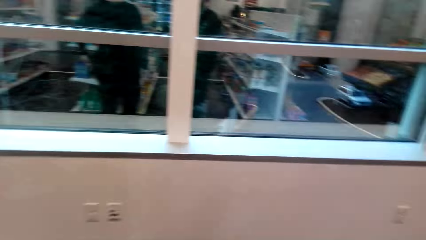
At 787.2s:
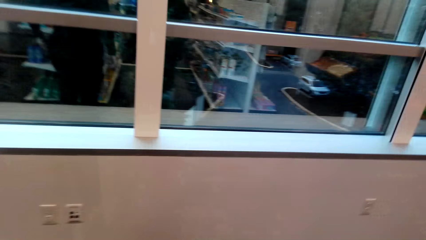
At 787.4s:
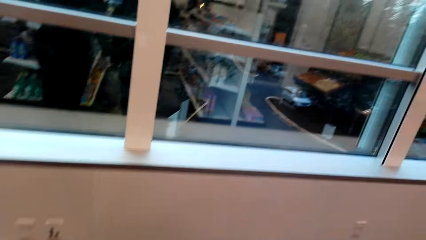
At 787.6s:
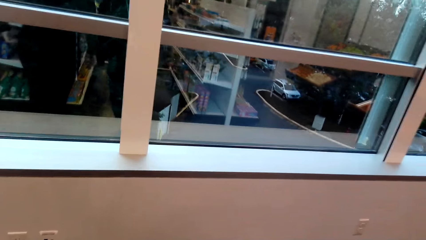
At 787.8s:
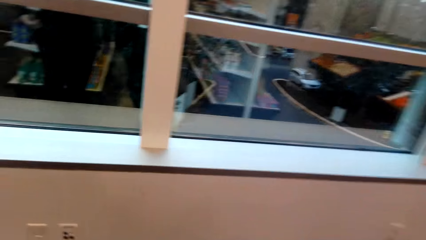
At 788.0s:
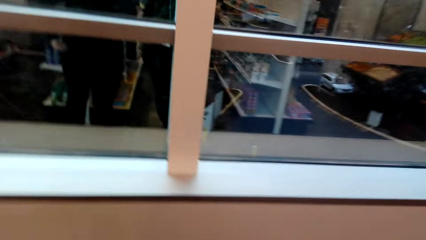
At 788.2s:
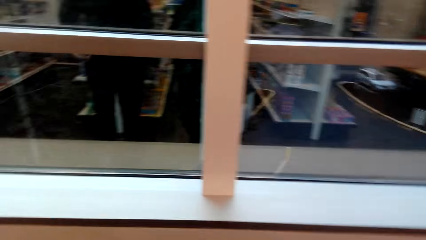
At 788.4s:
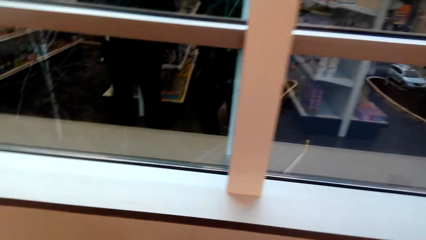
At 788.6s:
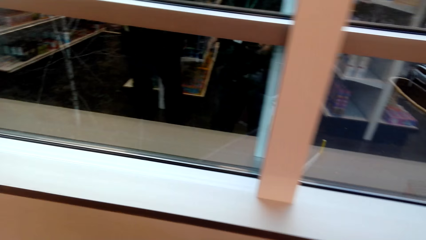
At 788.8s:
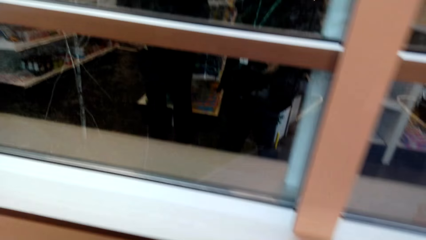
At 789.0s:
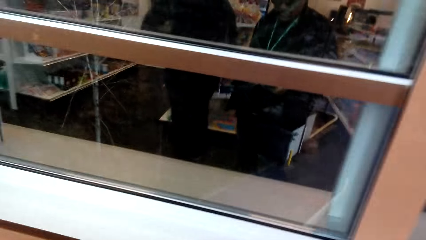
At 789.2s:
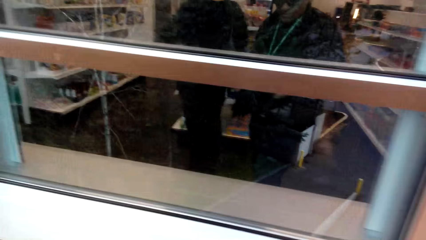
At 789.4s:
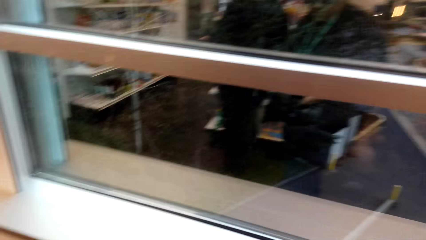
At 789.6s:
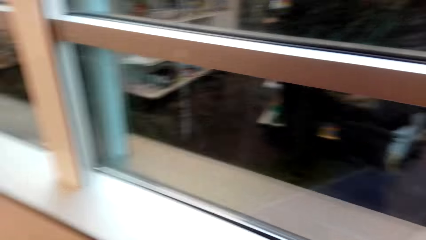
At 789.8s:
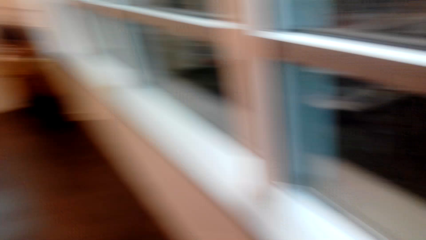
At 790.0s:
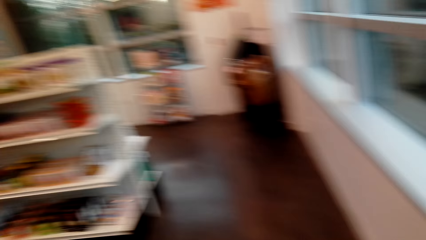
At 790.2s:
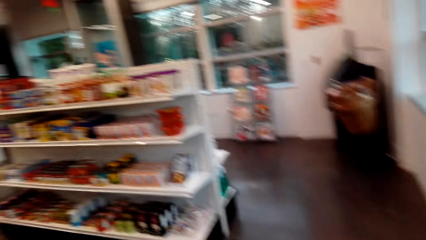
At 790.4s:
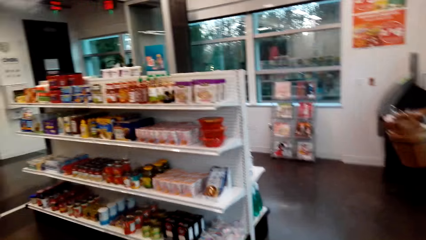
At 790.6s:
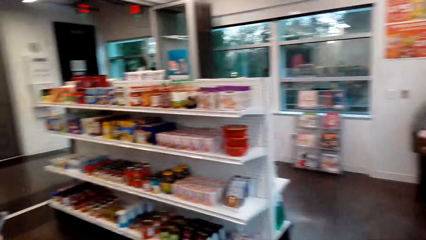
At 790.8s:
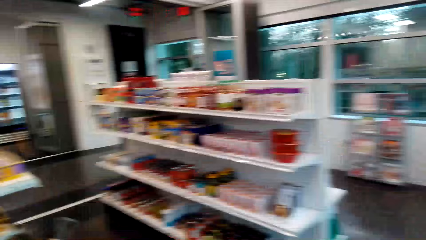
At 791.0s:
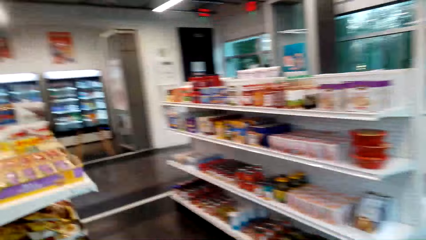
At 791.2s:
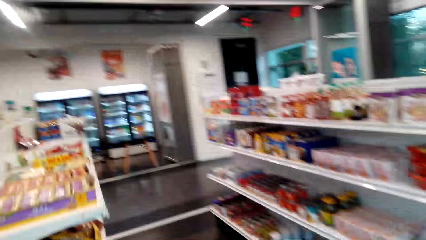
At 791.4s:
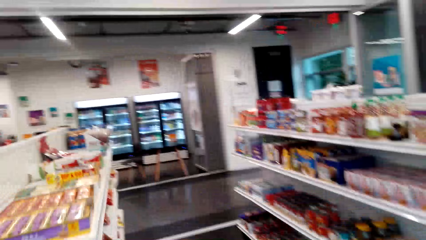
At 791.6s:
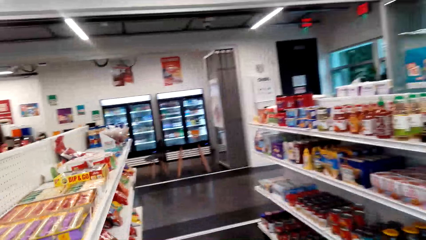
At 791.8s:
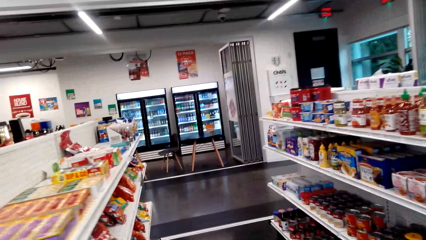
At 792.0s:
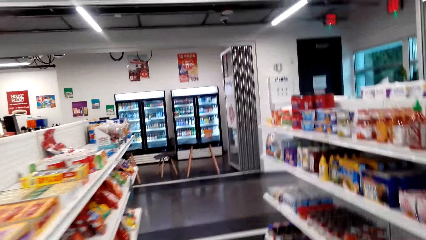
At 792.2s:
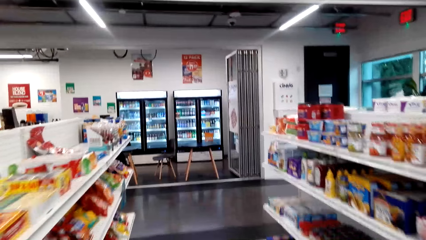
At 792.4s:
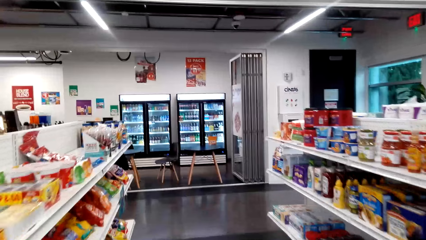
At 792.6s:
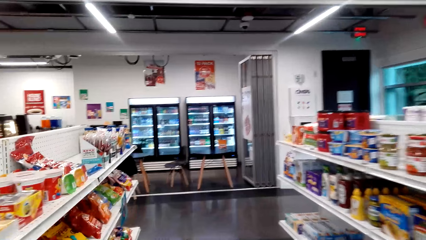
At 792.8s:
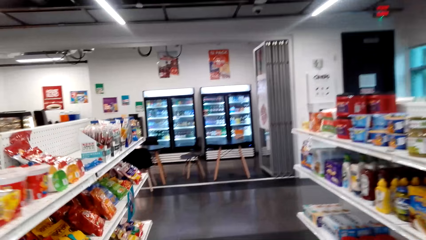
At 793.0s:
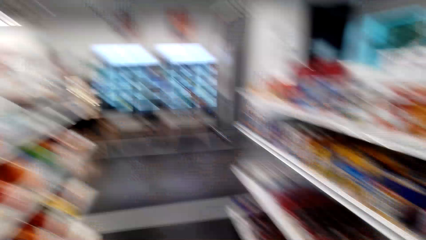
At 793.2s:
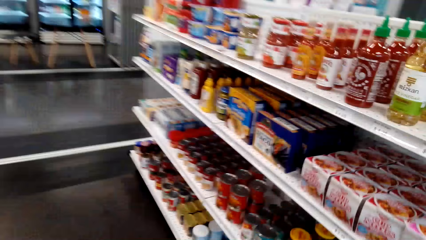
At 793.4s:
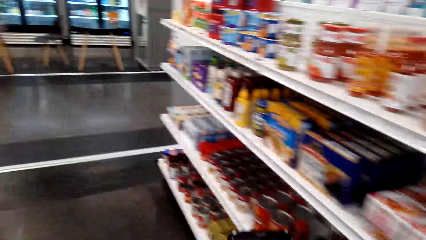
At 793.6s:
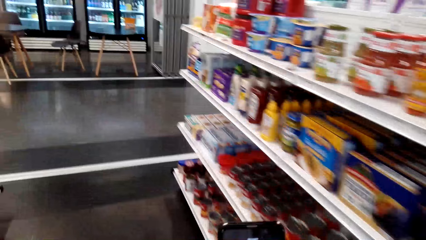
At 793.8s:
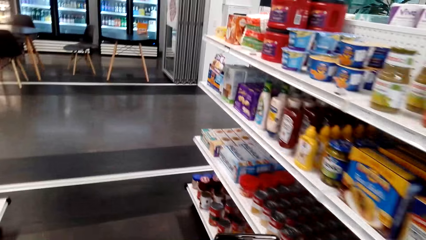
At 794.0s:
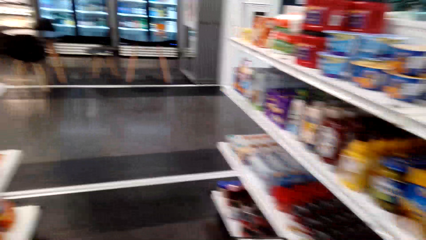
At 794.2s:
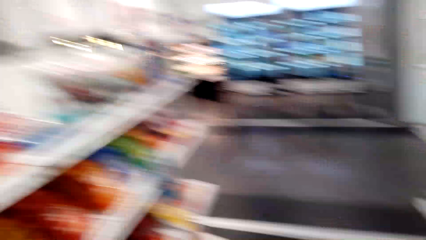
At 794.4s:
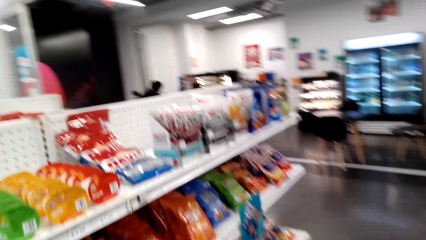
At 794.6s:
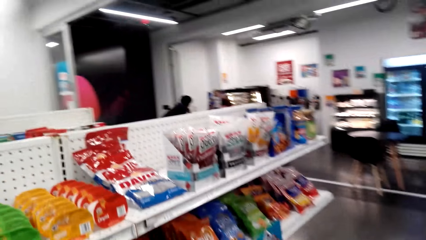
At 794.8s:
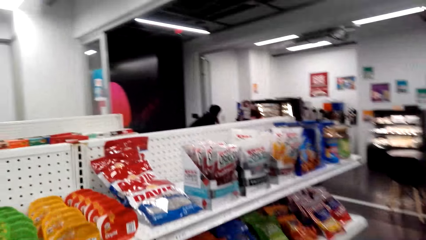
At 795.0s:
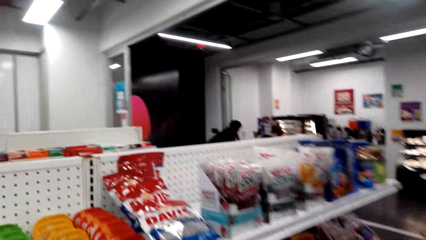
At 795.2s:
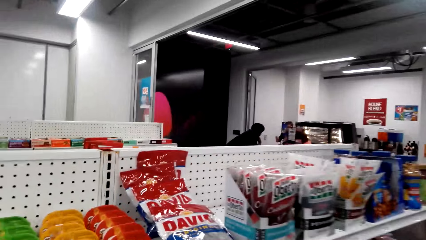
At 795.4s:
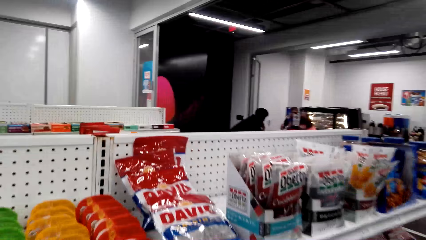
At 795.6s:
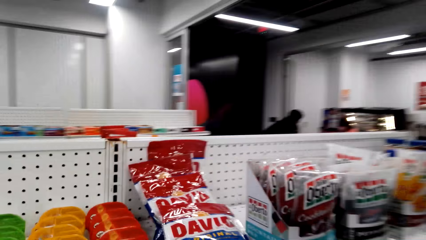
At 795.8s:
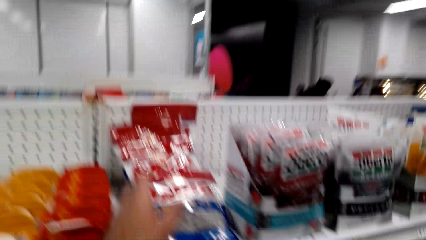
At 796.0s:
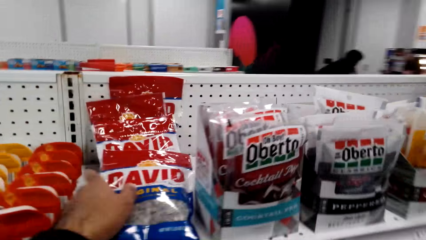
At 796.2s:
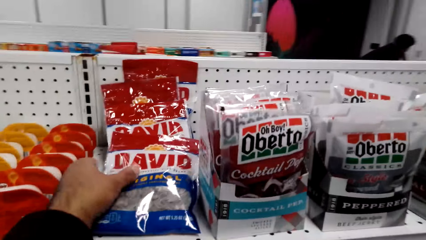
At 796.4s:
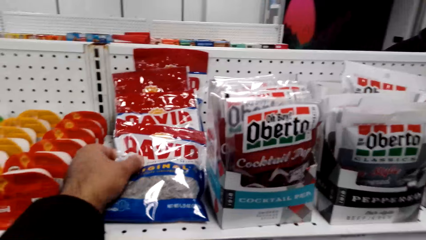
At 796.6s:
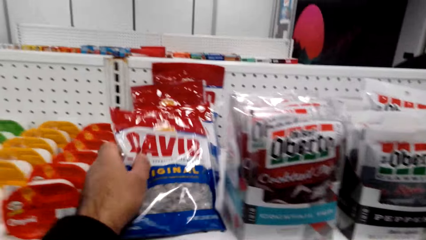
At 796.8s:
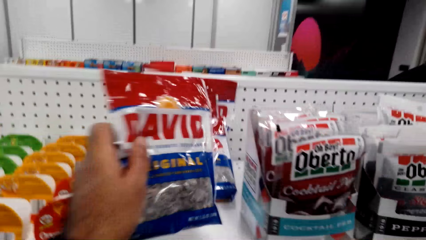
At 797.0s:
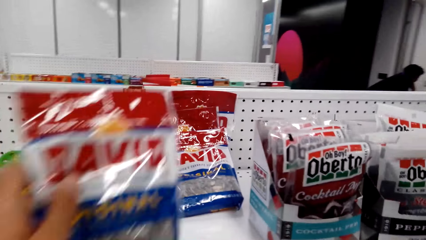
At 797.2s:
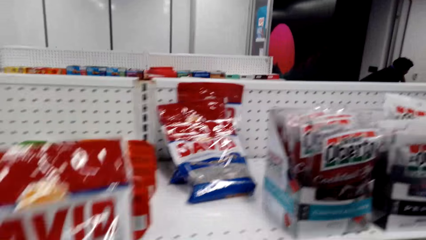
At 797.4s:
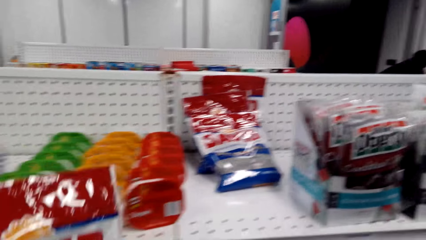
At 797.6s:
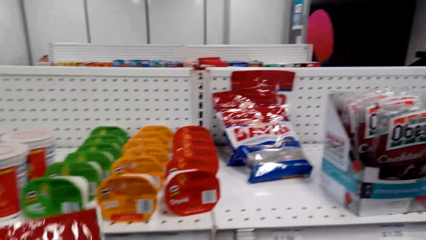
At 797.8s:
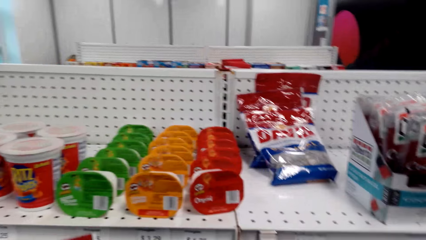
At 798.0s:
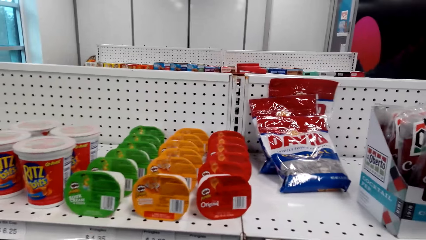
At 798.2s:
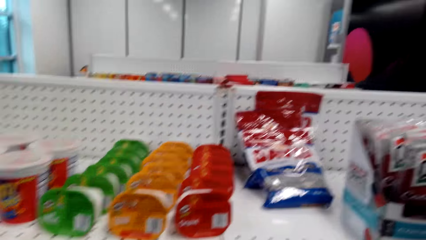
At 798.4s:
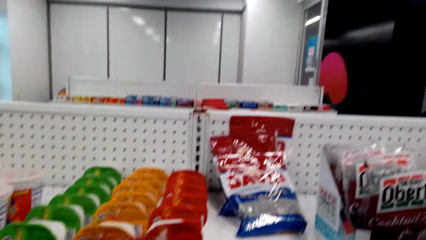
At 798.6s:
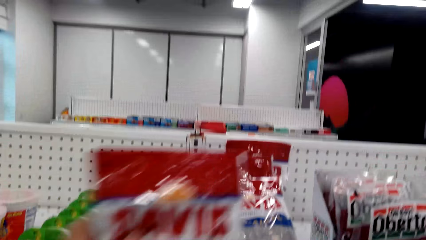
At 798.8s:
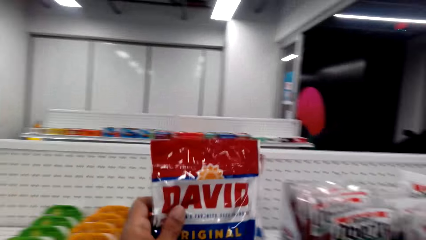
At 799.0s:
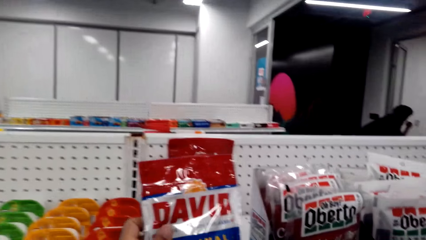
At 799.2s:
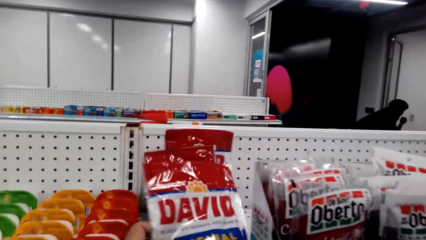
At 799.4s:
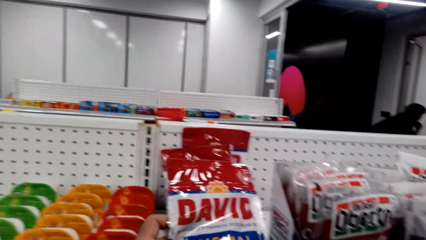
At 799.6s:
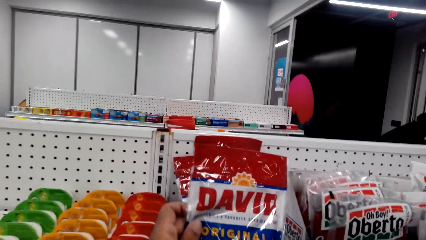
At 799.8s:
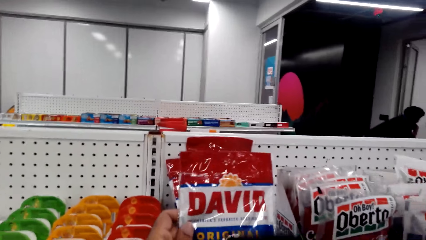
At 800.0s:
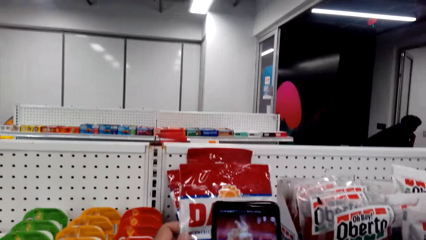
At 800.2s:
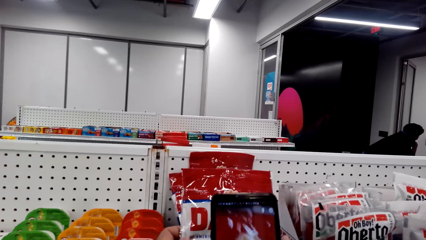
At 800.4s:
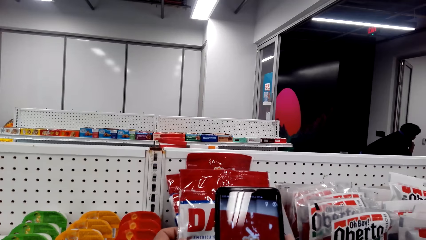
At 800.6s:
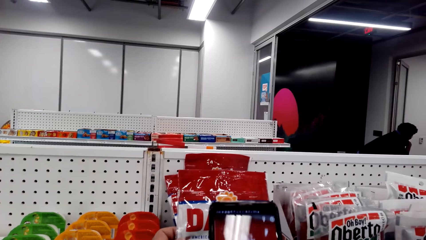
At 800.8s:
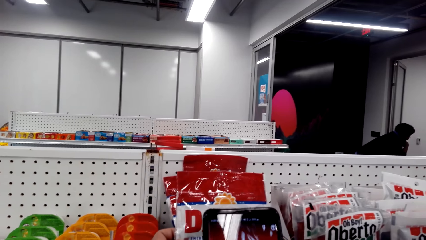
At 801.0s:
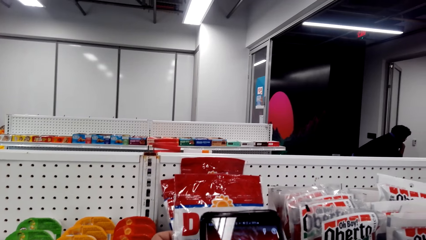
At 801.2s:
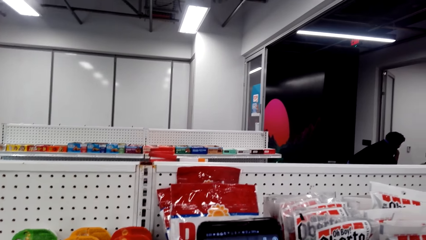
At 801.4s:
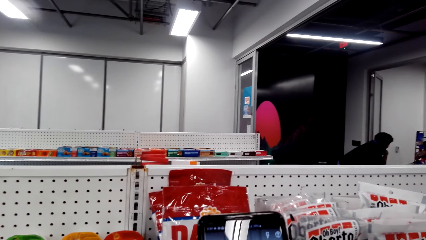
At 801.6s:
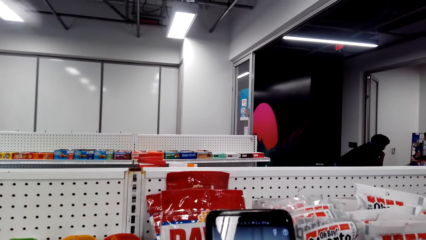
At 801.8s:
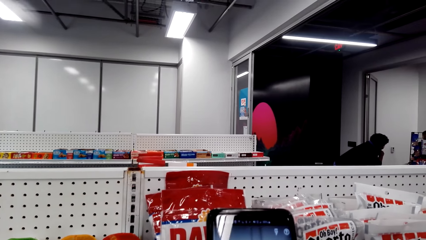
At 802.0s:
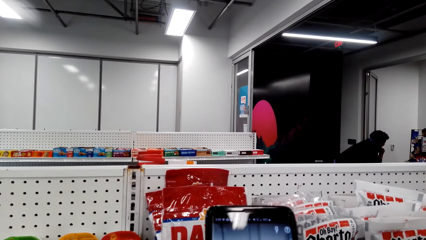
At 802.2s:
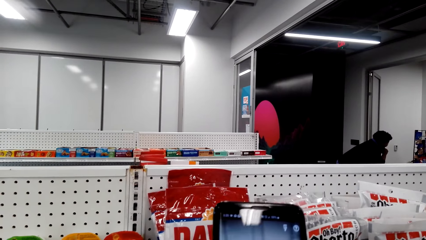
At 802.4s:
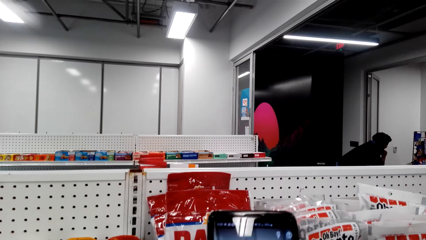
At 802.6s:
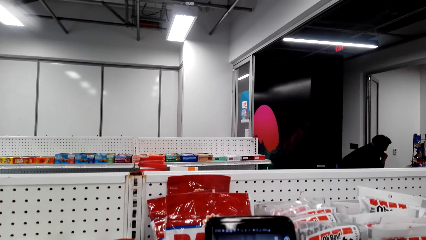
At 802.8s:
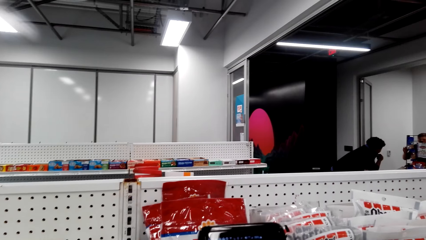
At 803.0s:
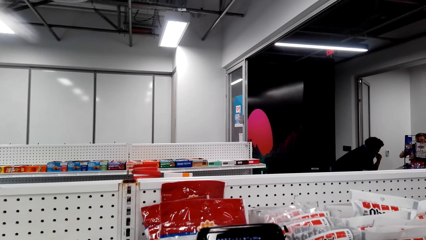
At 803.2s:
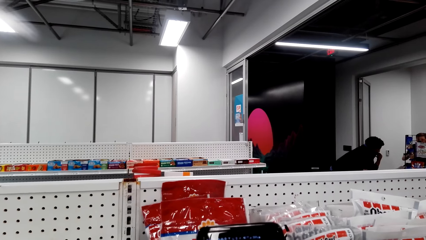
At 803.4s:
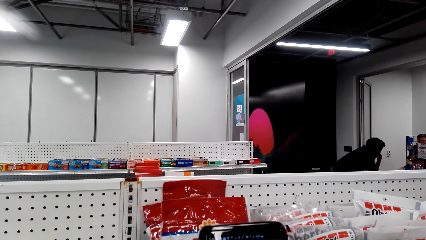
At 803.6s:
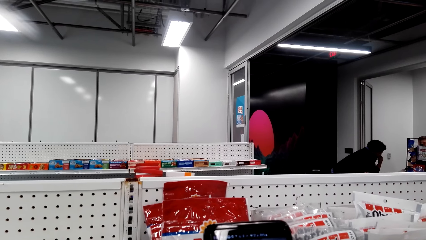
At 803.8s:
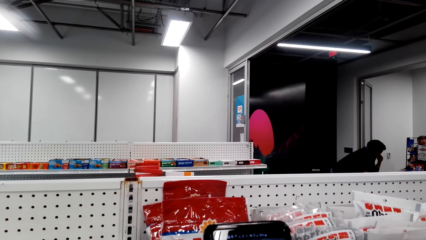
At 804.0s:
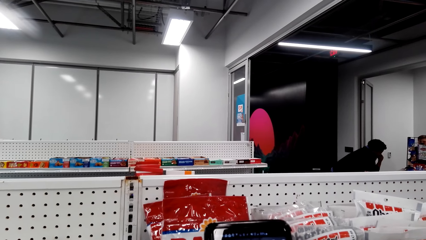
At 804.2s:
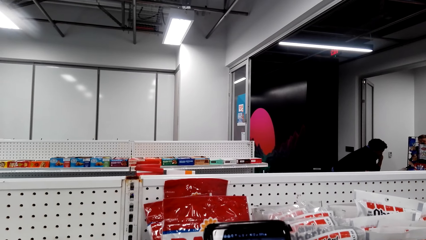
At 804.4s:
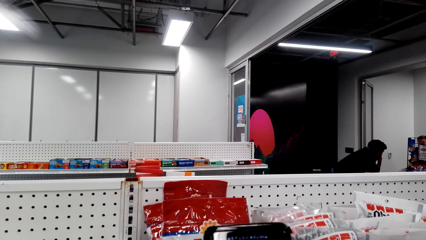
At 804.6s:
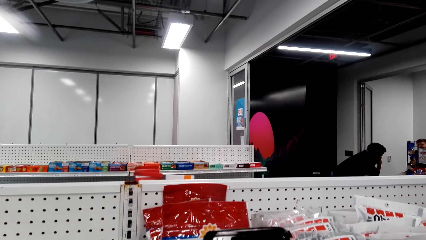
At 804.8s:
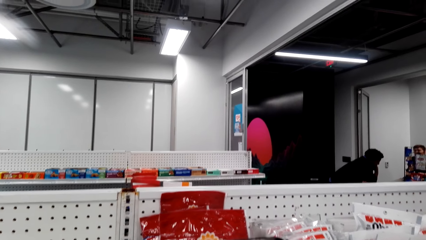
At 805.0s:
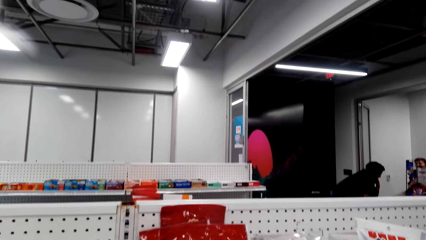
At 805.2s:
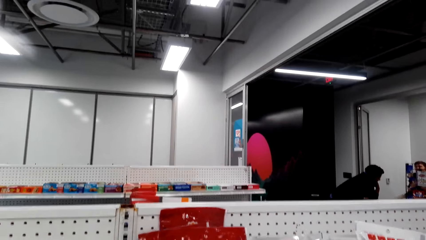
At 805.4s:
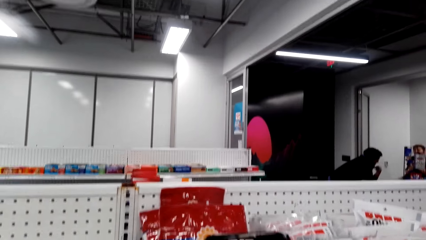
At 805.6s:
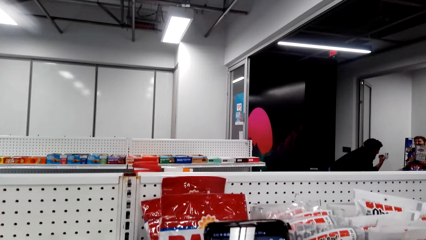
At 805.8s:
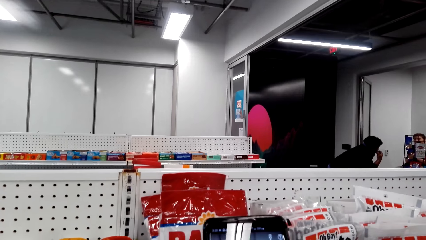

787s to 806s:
The camera wearer takes David Original. They put the David Original on the shelf. They take a photo with the phone.
